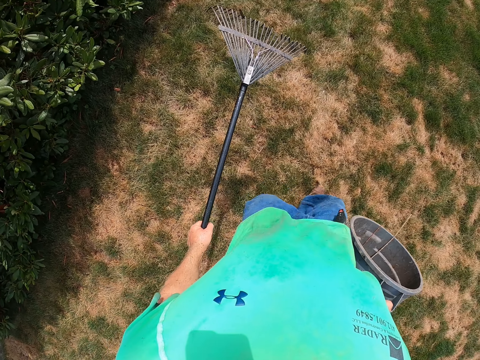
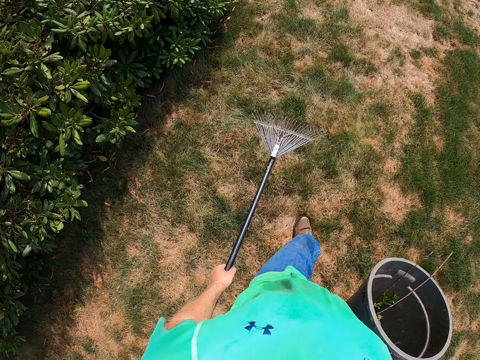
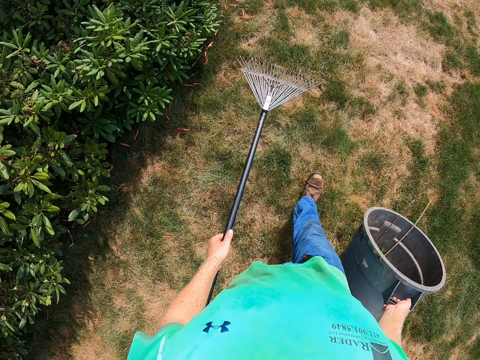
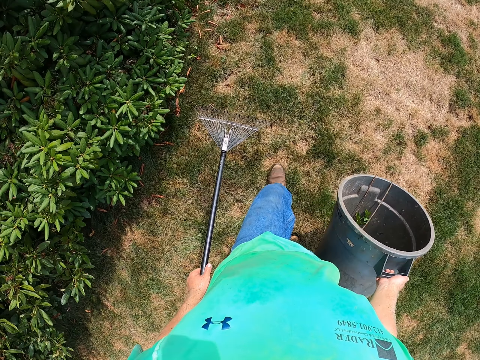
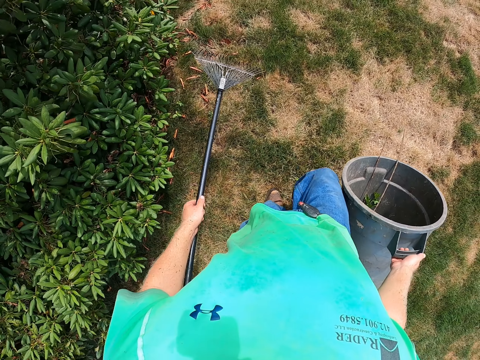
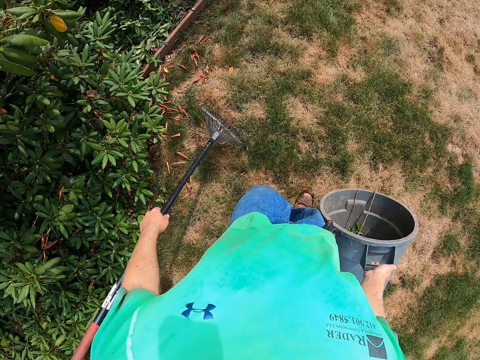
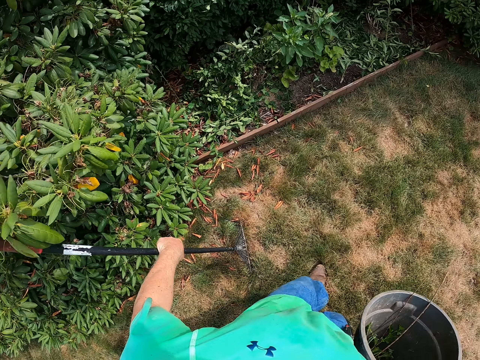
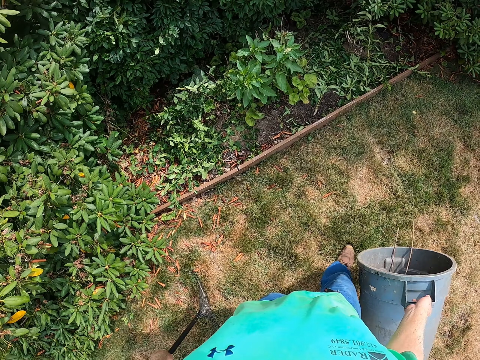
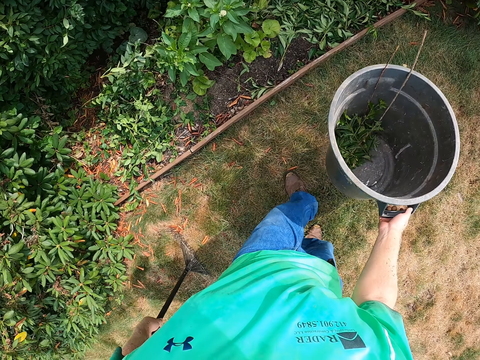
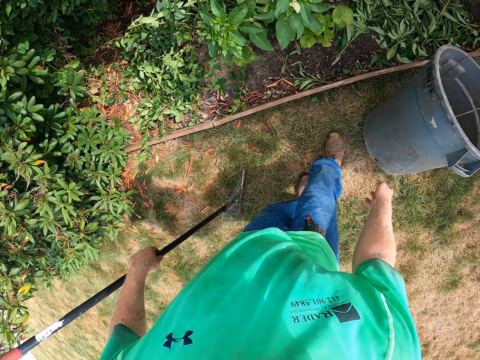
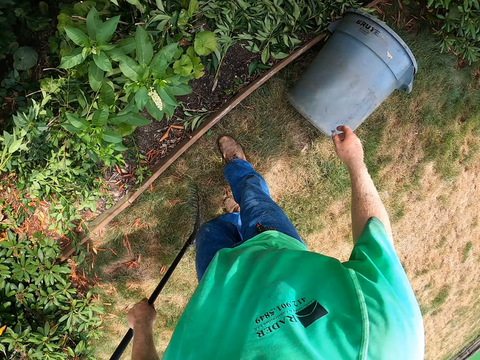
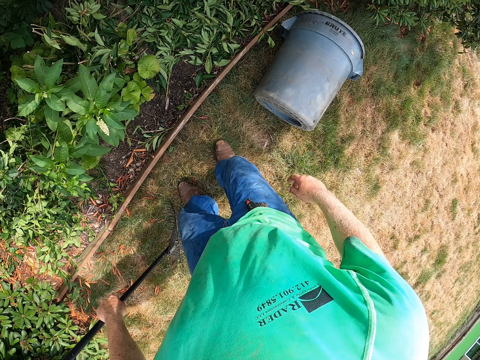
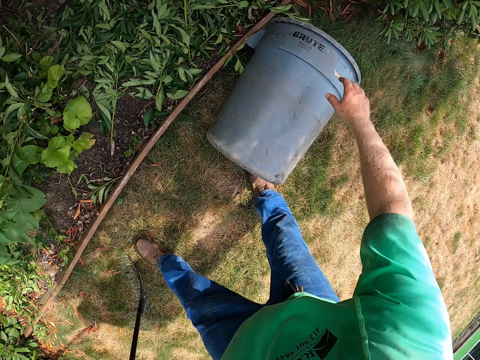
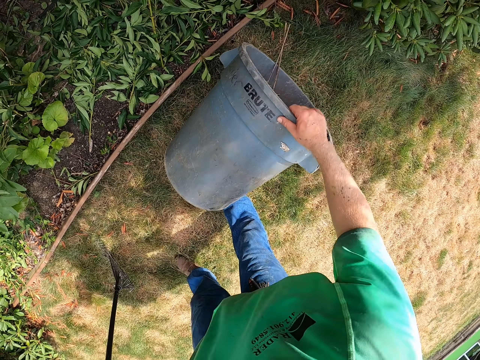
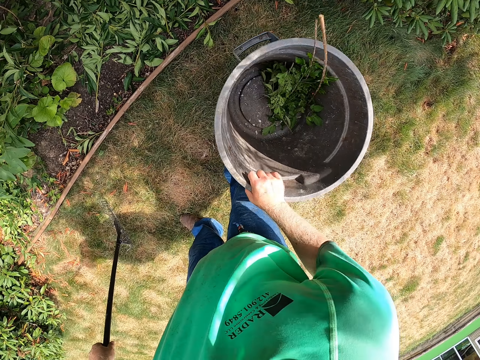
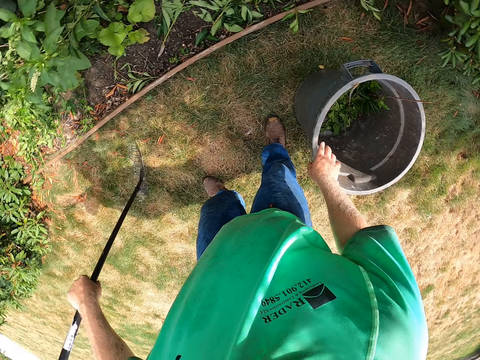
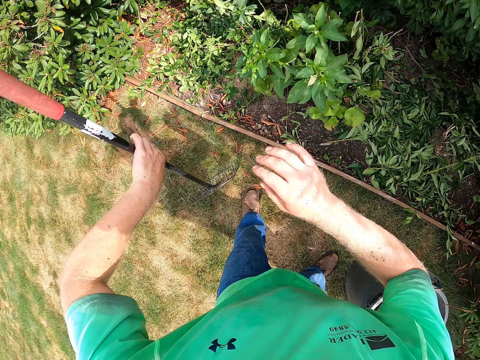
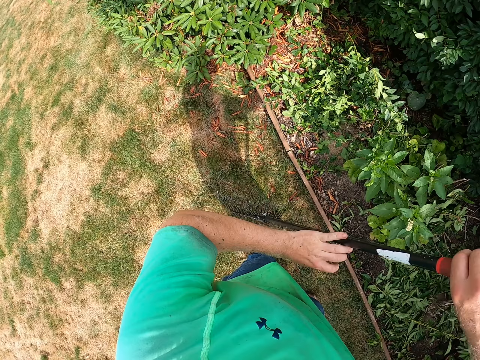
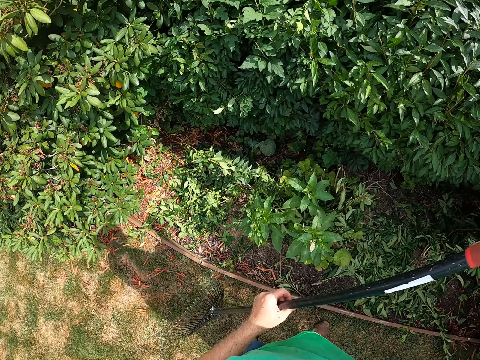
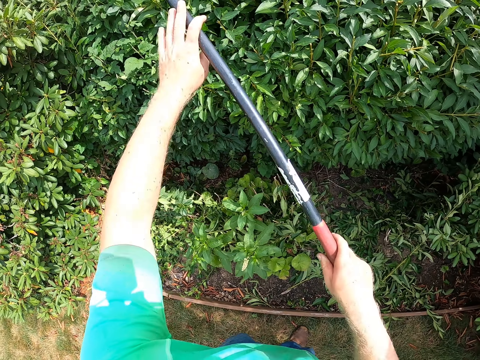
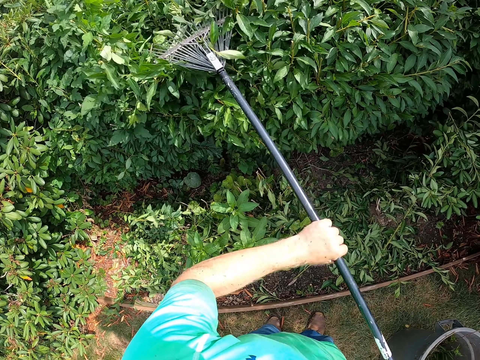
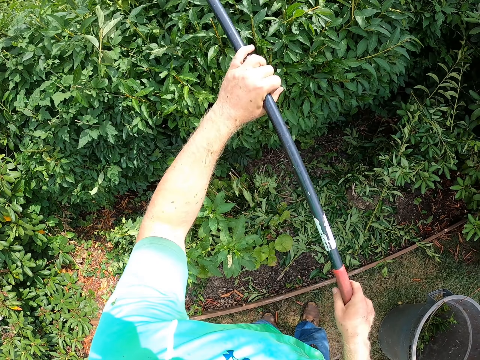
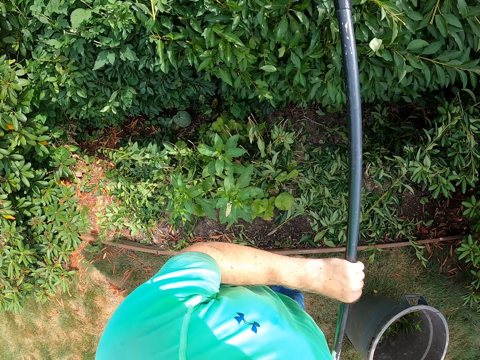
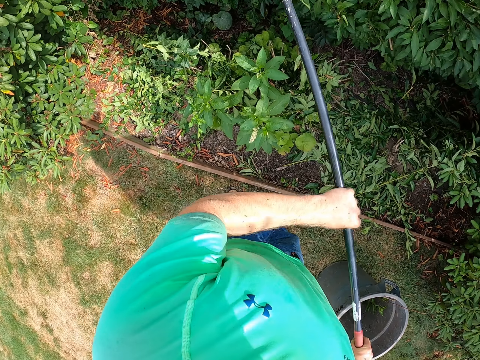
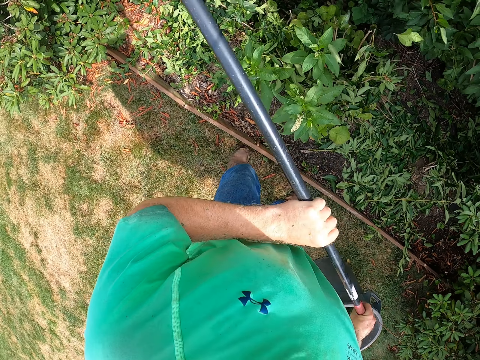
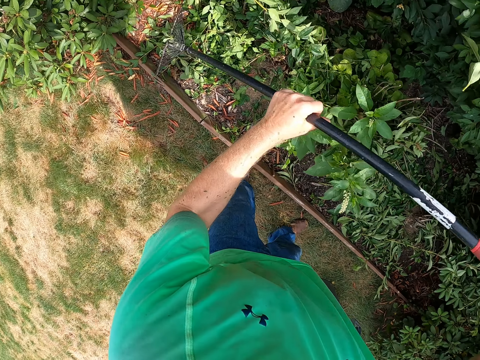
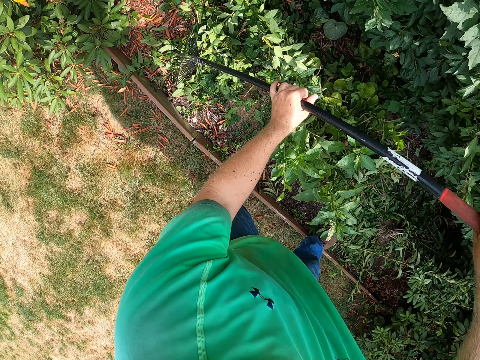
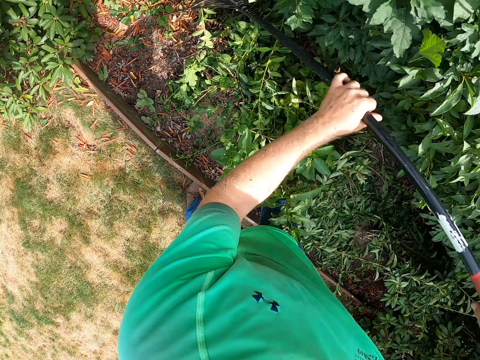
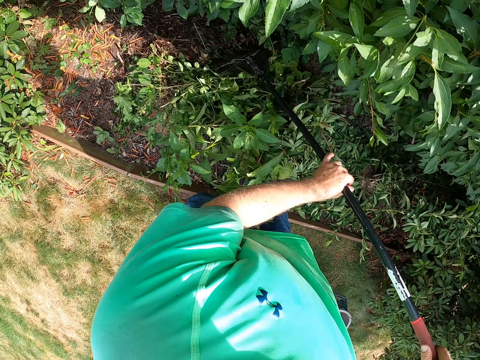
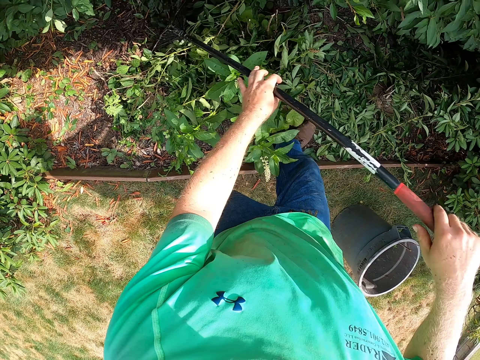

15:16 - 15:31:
The camera wearer drops the trash bin or bucket on the ground with his right hand. He repositions the trash bin on the ground with his right hand. He picks up the bucket and puts the bucket up. He holds the leaf rake with both hands. He clears some flowers on the ground with the leaf rake in his hands. He collects branches.

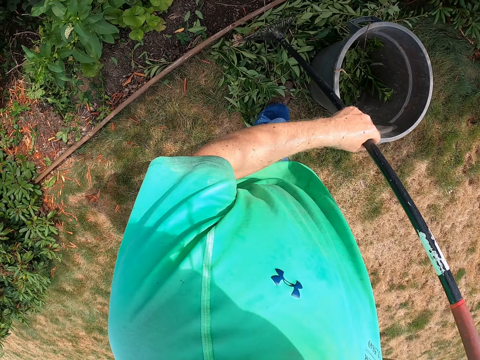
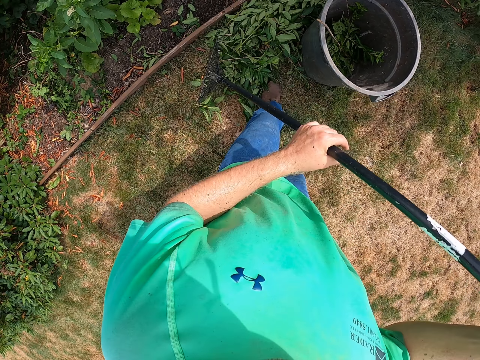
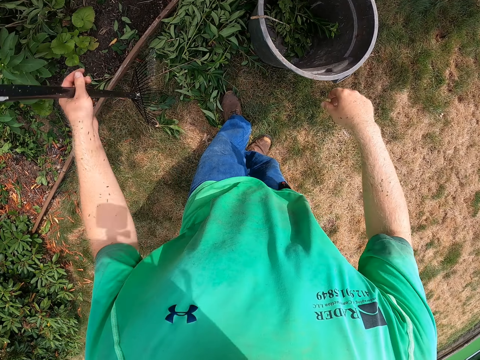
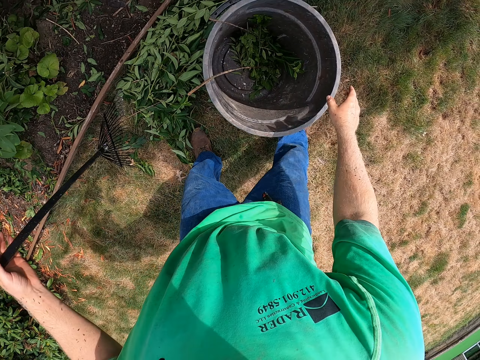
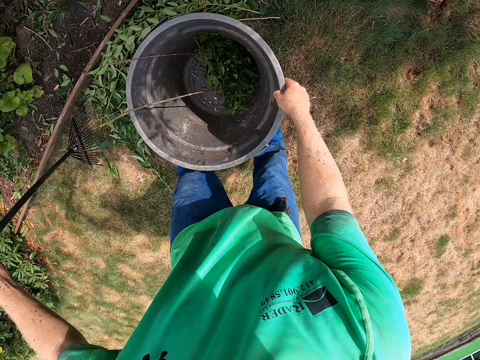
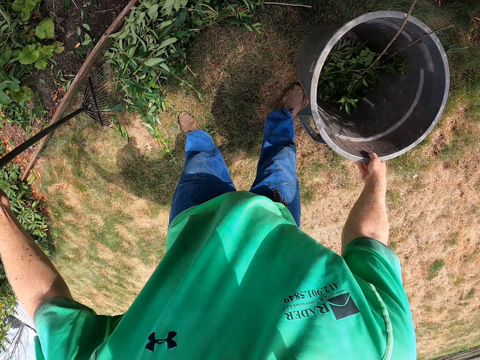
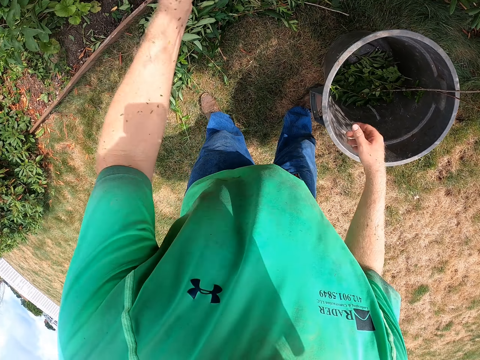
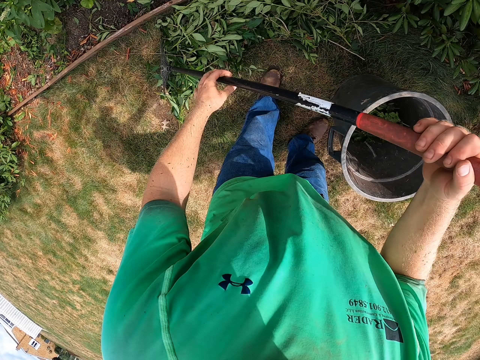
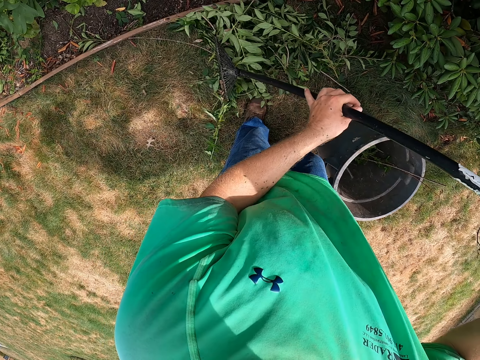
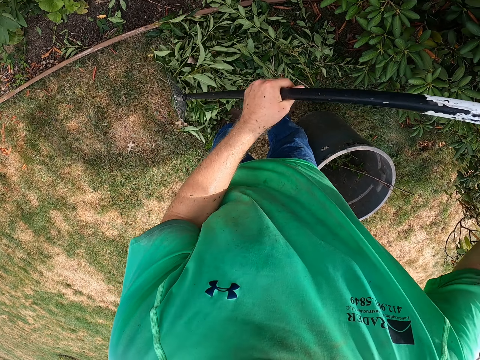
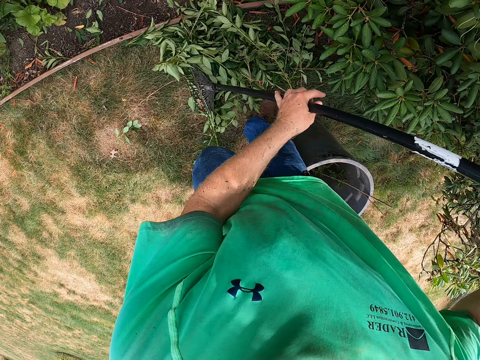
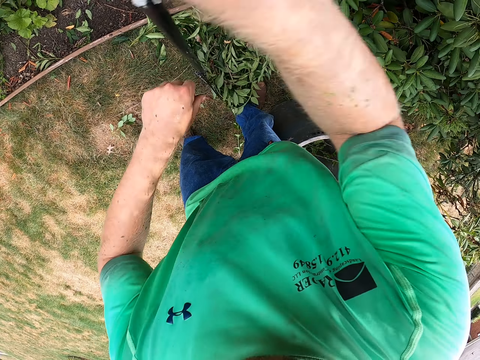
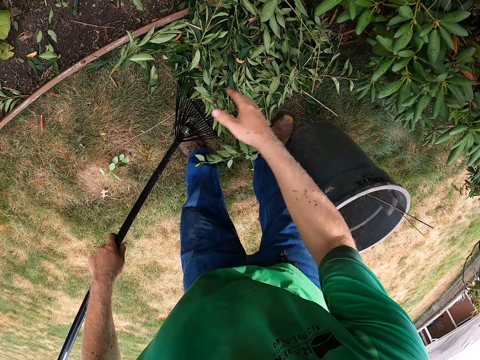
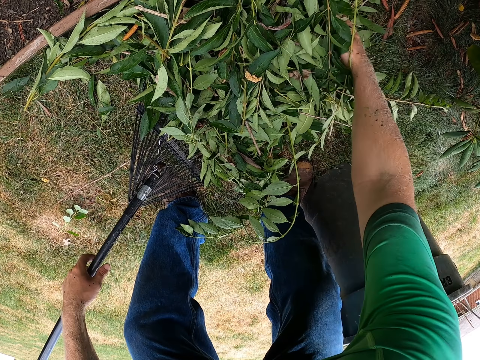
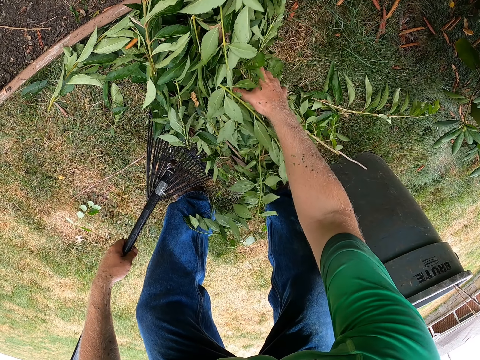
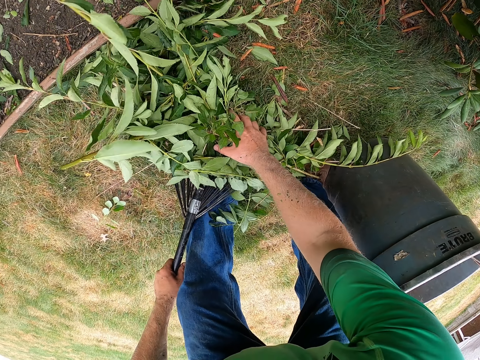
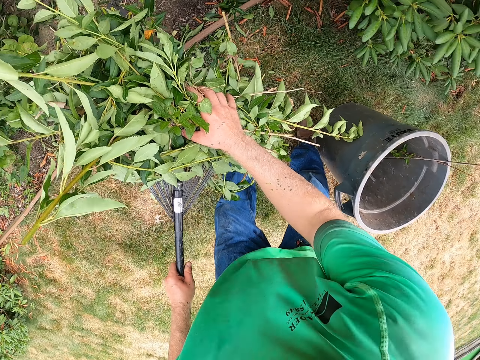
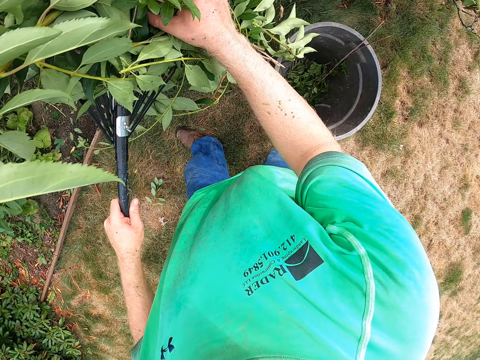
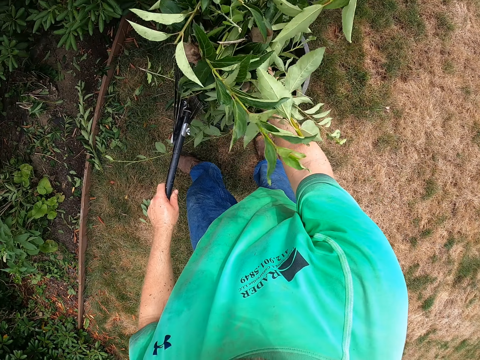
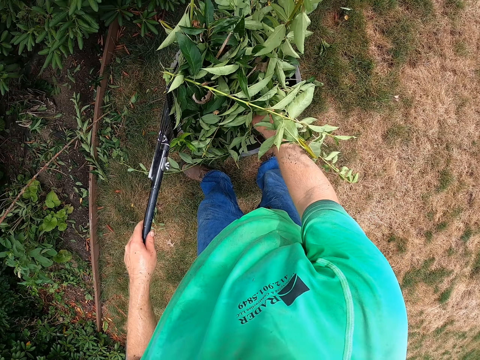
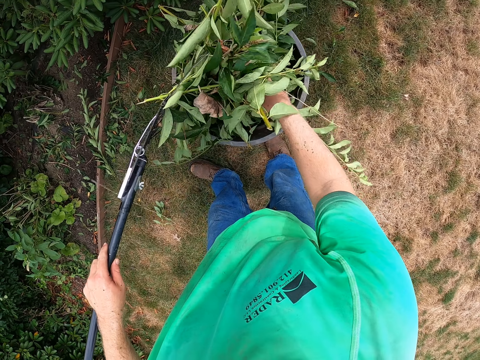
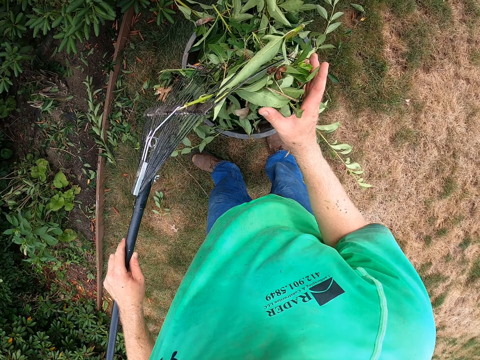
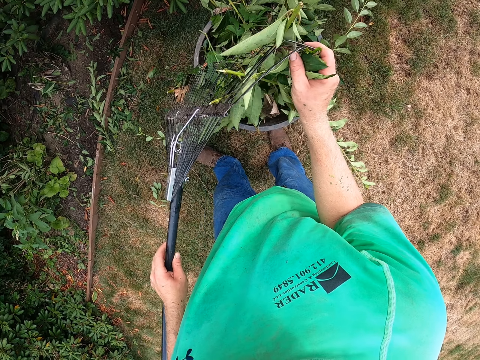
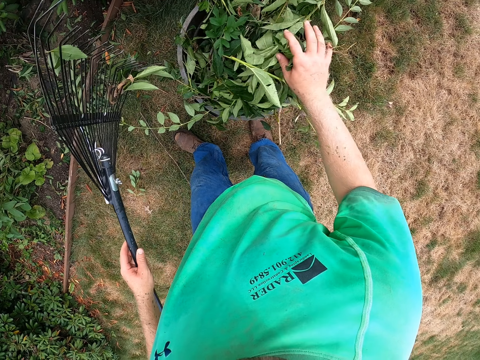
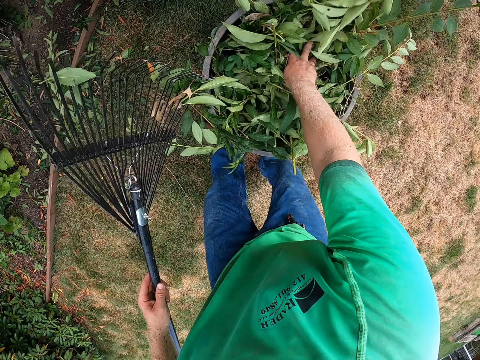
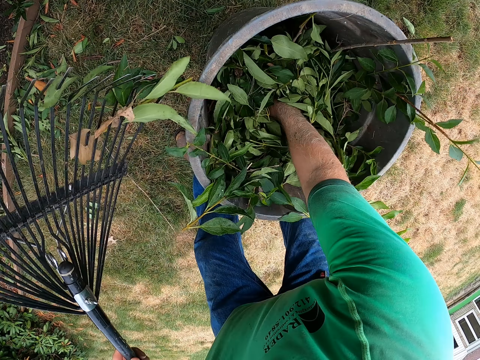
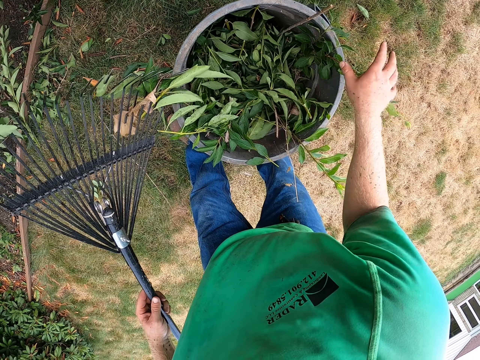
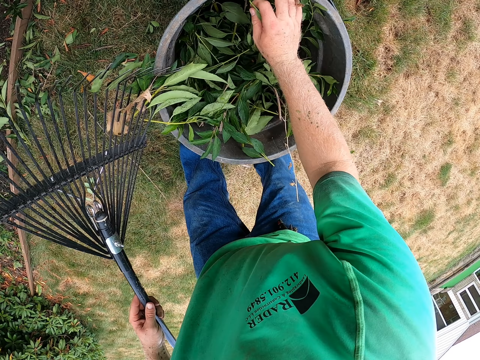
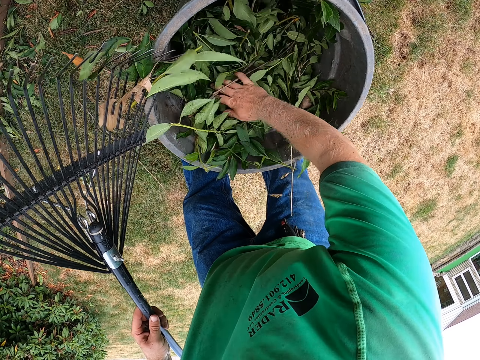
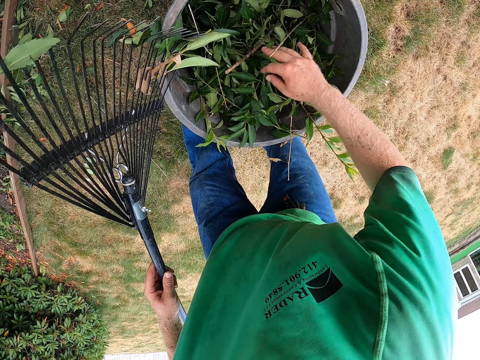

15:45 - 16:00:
The camera wearer repositions the trash bin on the ground with his right hand. He collects branches. He packs some flowers from the ground into the leaf rake in his left hand with his right hand. He pours the flowers in his hands into the trash bin. He removes some flowers from the leaf rake in his left hand with his right hand. He presses the flowers into the trash bin with his right hand.
